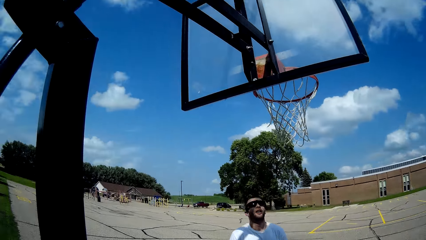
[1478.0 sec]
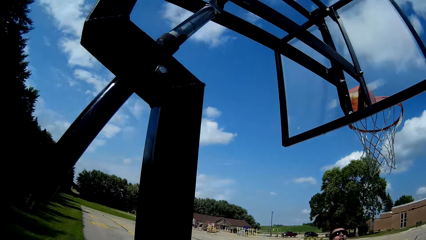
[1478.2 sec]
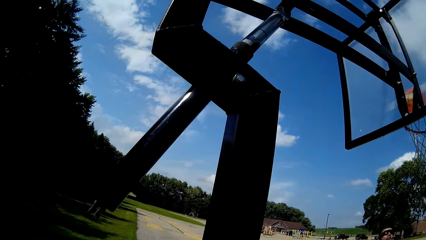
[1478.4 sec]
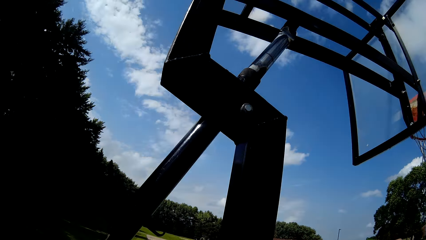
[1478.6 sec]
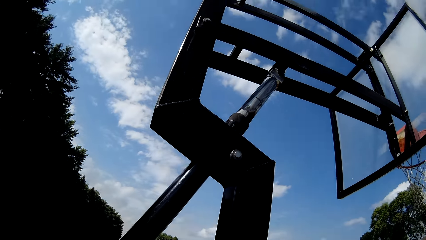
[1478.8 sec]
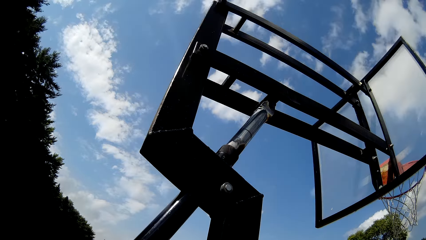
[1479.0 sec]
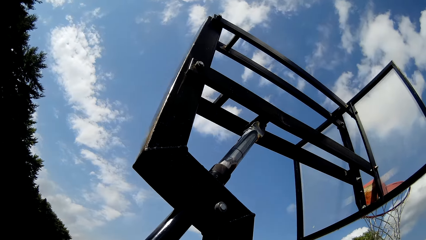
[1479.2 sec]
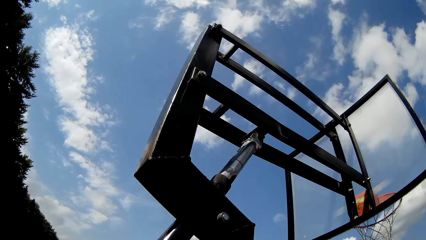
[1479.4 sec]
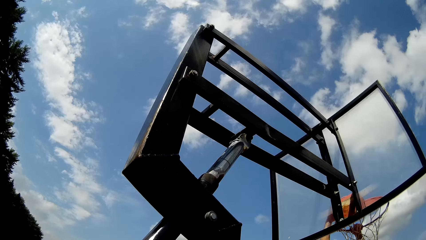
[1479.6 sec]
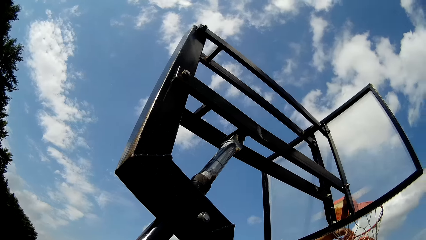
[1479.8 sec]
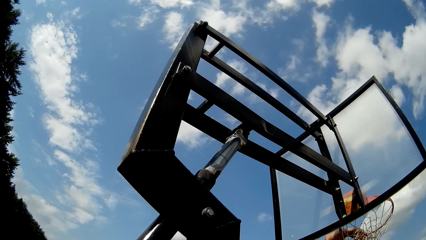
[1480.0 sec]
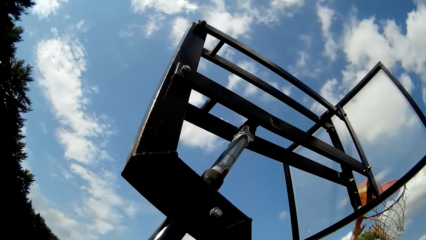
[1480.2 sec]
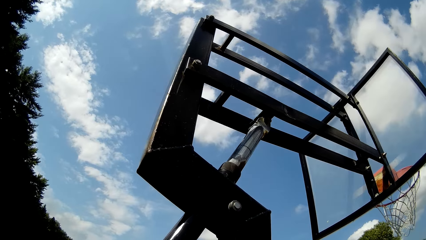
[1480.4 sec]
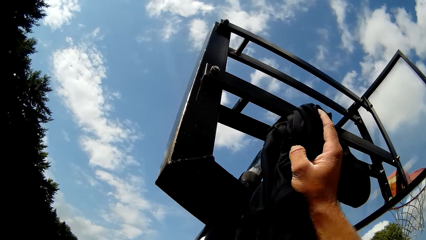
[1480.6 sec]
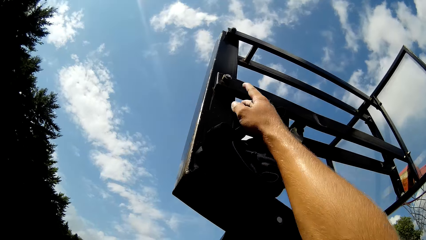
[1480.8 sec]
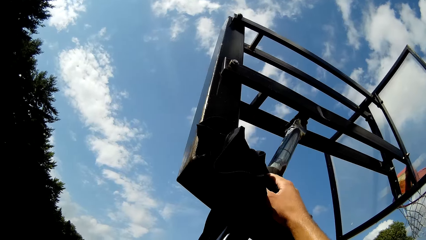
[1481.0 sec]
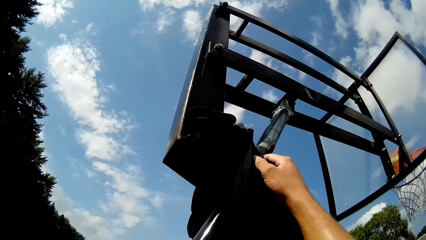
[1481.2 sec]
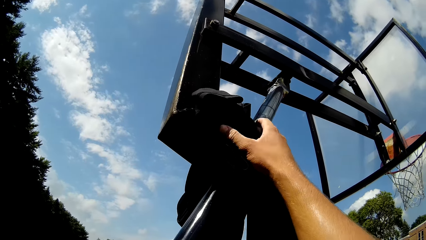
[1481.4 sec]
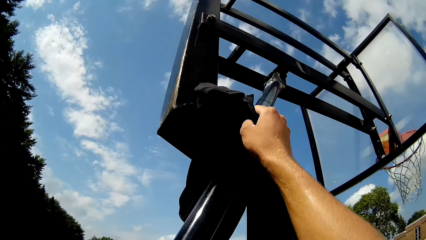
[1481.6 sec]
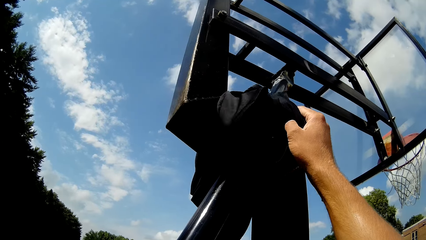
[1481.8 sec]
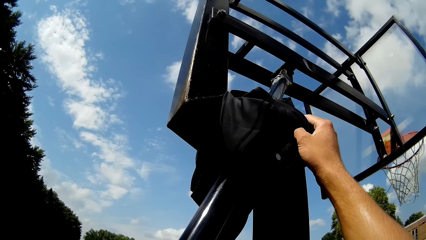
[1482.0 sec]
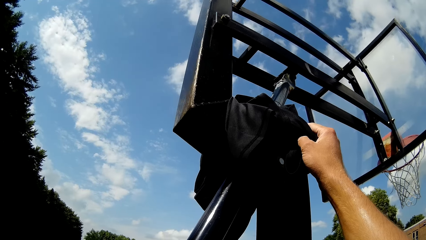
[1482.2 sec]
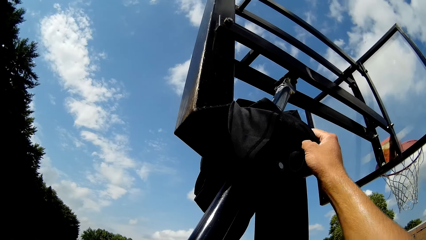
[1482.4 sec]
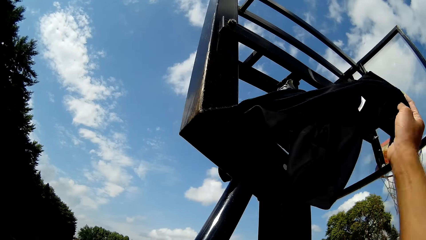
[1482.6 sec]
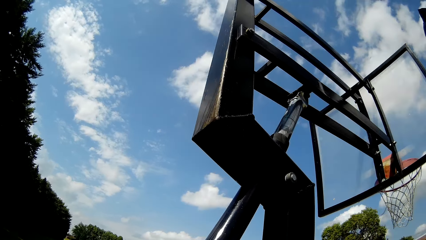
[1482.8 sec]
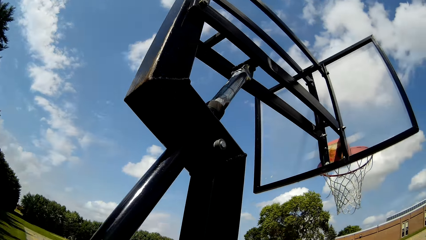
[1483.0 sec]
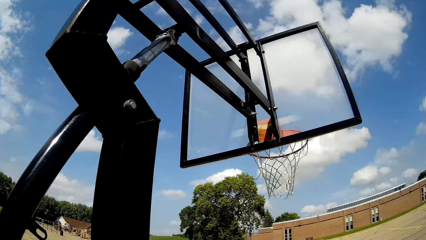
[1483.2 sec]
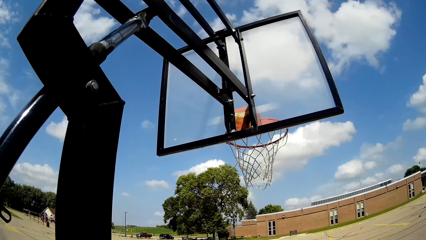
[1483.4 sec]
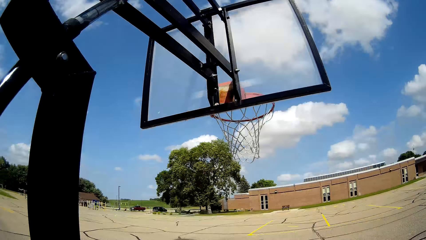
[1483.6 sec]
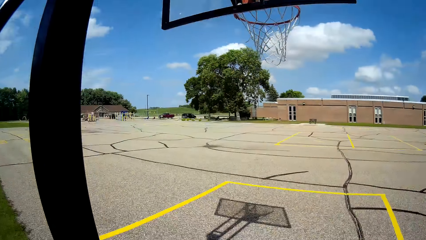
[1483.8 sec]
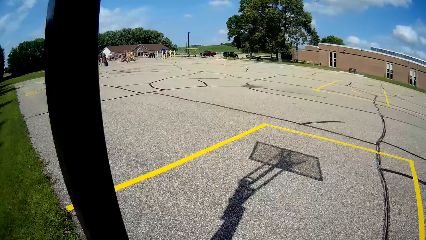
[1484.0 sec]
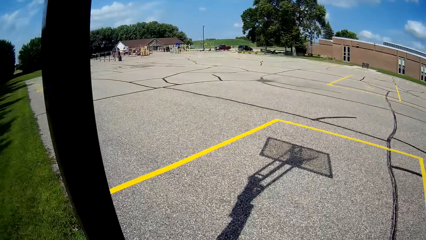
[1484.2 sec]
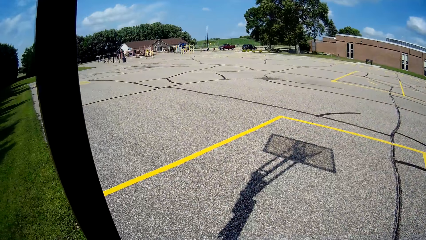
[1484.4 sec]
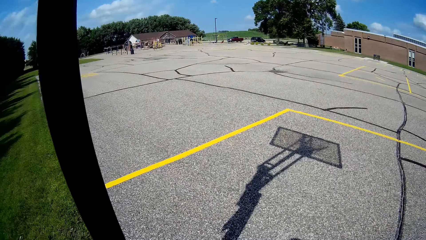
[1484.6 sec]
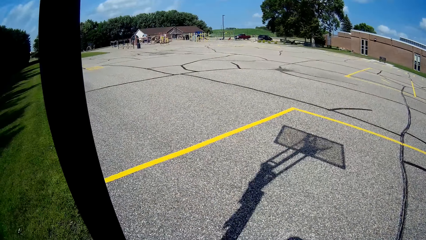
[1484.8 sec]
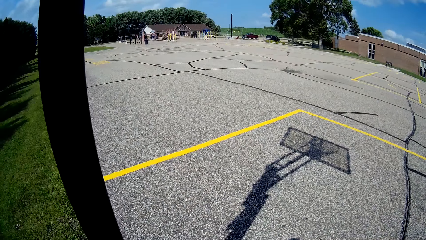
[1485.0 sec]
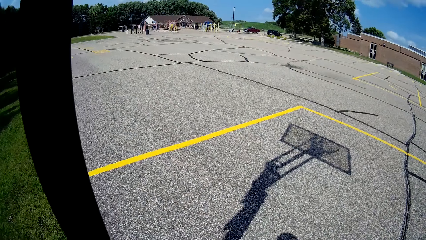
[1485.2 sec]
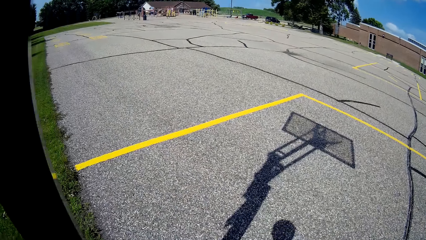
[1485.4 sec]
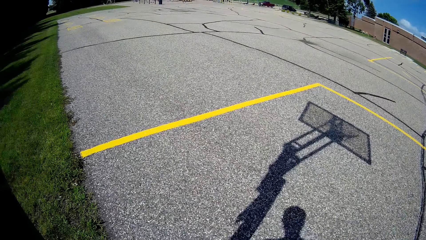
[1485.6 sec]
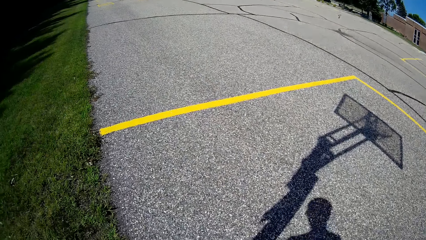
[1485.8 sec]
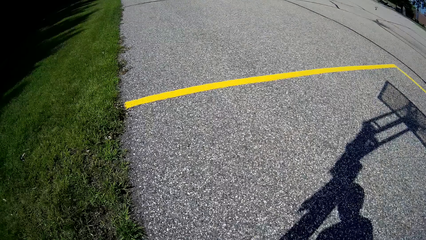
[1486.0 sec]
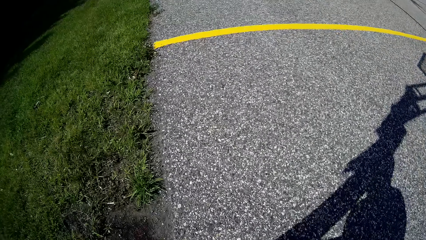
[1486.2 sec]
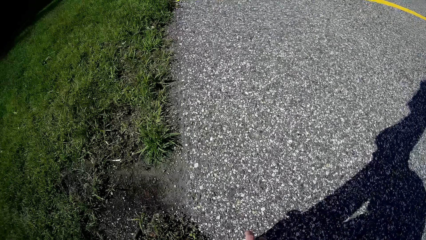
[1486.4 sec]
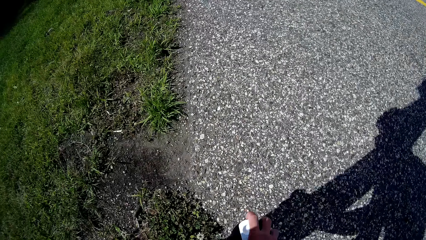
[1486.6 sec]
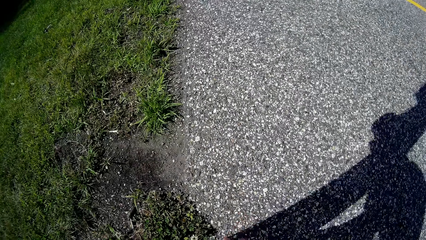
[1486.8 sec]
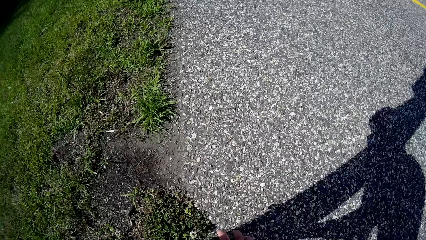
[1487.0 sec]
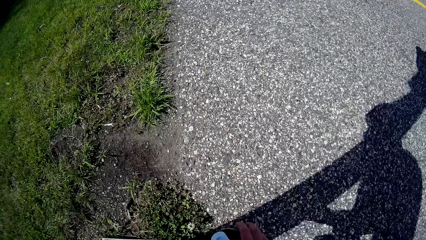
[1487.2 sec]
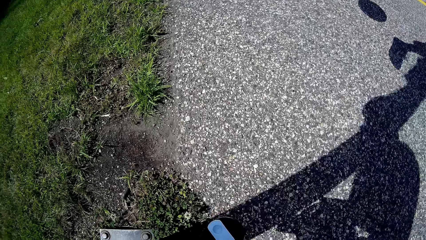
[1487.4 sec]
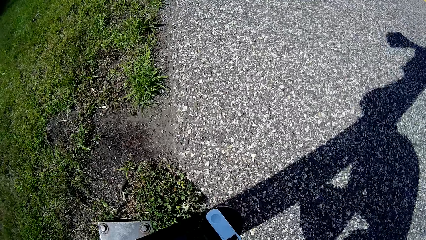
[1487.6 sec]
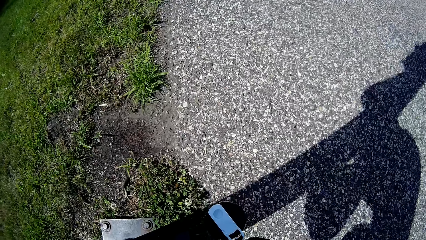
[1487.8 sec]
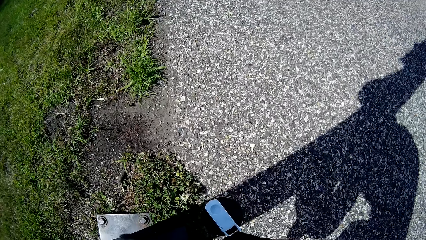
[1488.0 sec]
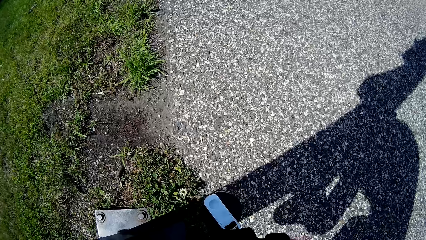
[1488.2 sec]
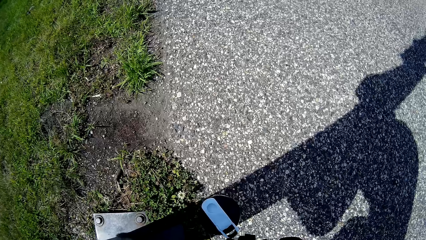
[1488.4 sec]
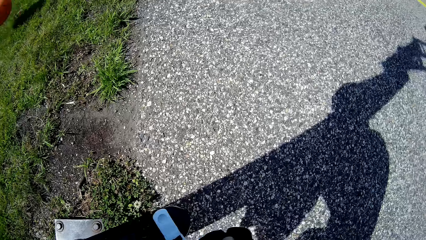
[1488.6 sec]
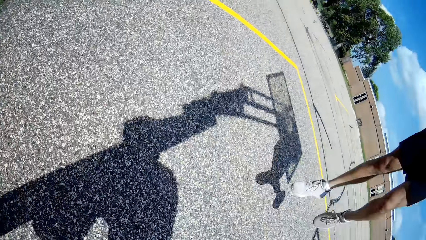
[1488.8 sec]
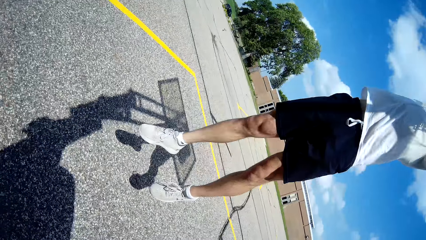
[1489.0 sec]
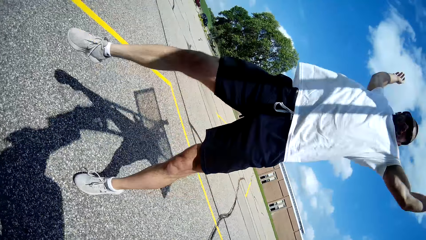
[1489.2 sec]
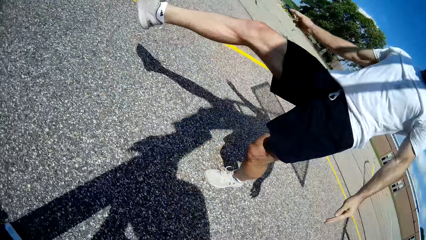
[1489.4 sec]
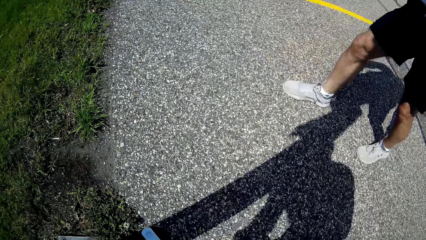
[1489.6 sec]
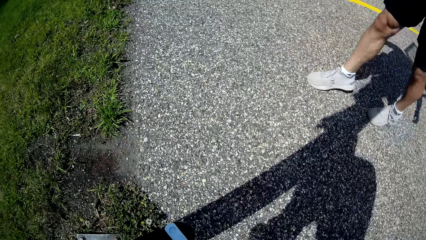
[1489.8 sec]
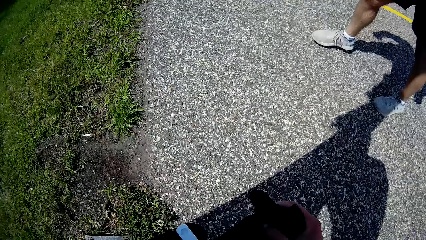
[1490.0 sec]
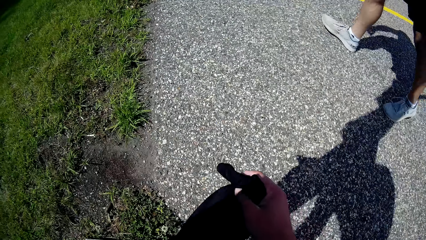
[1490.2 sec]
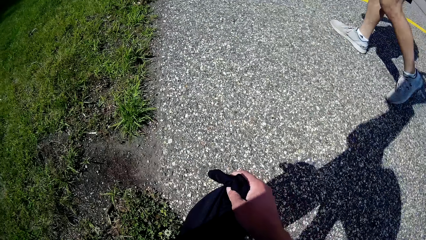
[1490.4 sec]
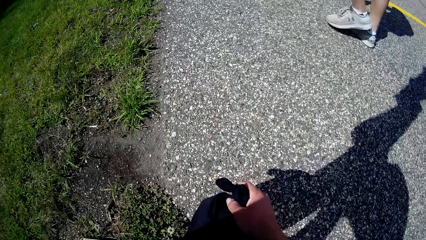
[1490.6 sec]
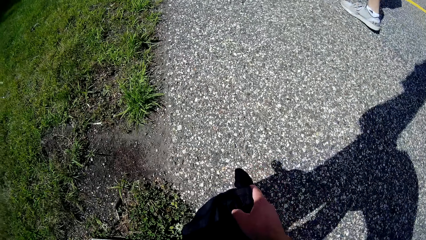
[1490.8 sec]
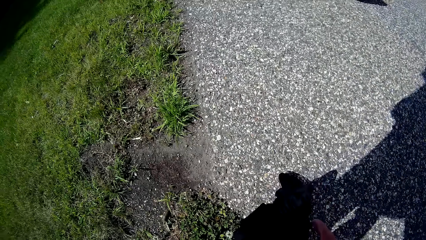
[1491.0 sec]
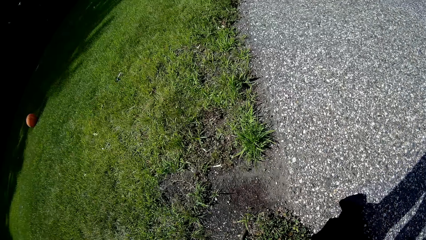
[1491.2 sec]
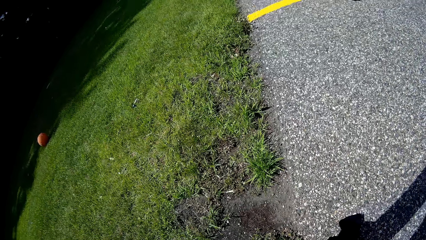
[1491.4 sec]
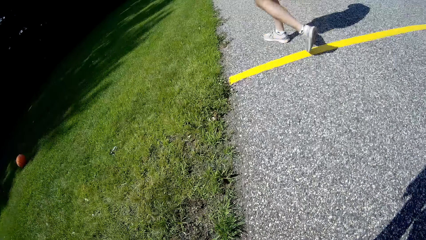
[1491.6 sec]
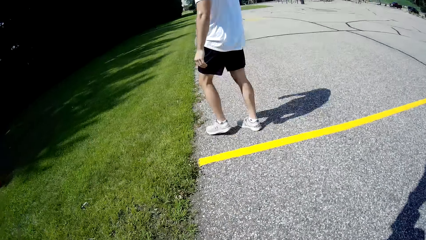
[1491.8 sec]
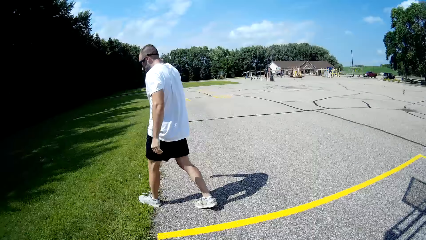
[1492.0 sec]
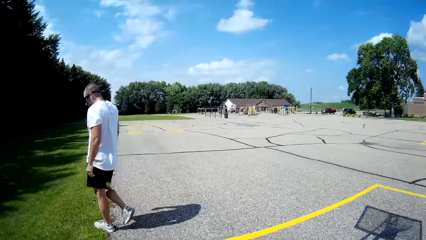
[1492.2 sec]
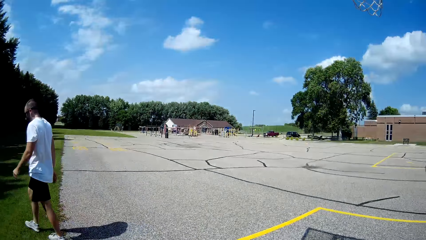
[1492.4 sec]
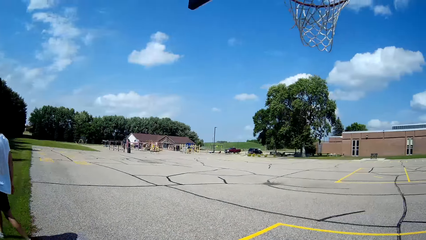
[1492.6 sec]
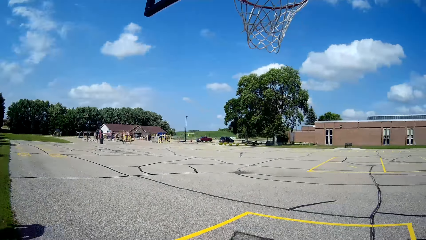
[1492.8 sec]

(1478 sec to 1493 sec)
The camera wearer looks around. They look up. They hang the cloth on the basketball stand. They remove the cloth from the basketball stand. They look around. They put the cloth down. A person walks toward the ball.
